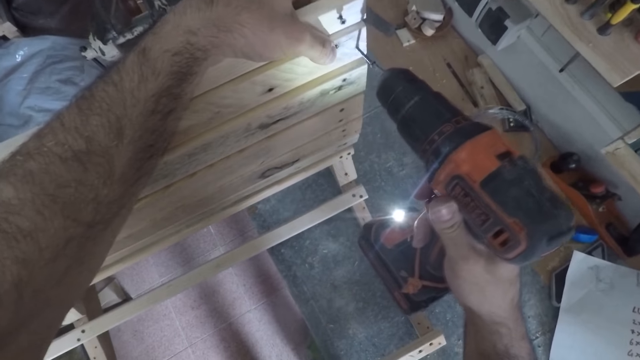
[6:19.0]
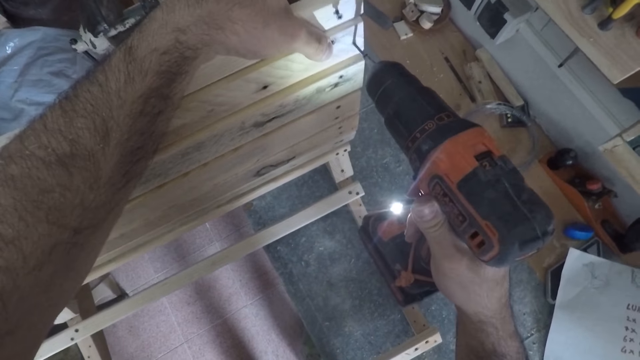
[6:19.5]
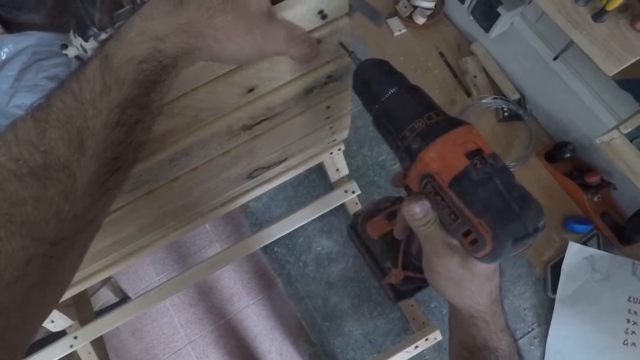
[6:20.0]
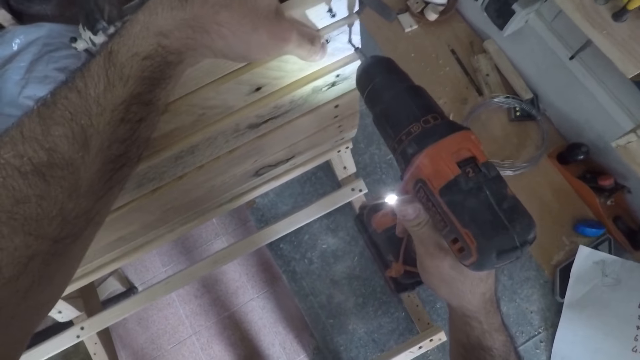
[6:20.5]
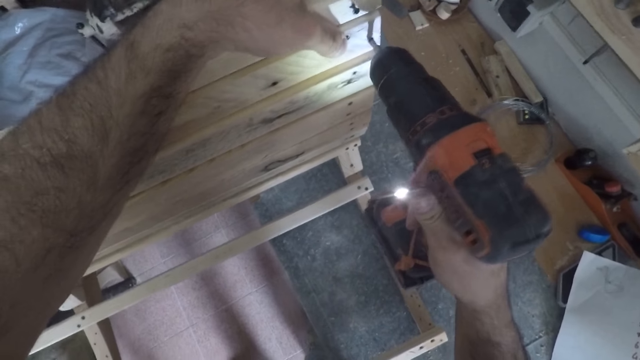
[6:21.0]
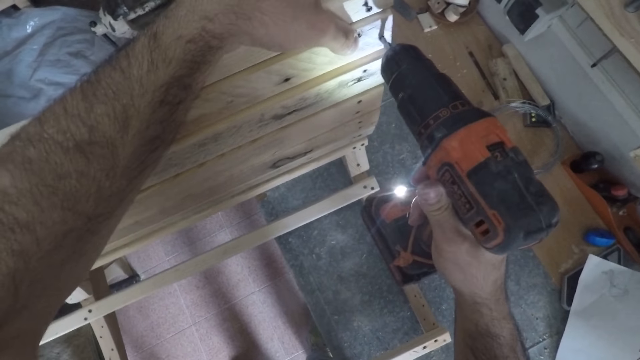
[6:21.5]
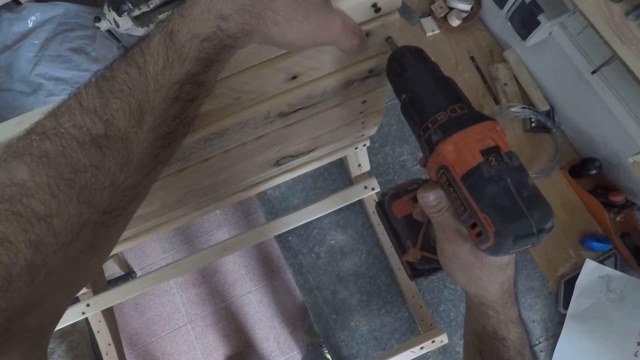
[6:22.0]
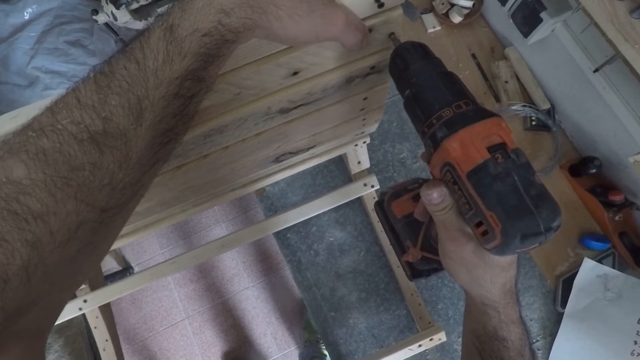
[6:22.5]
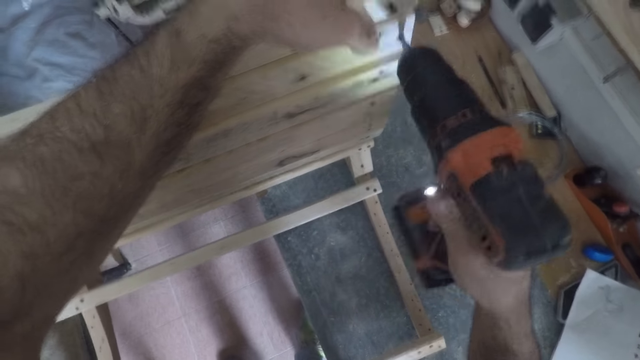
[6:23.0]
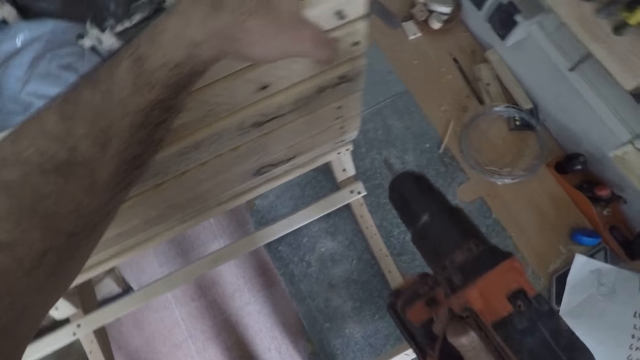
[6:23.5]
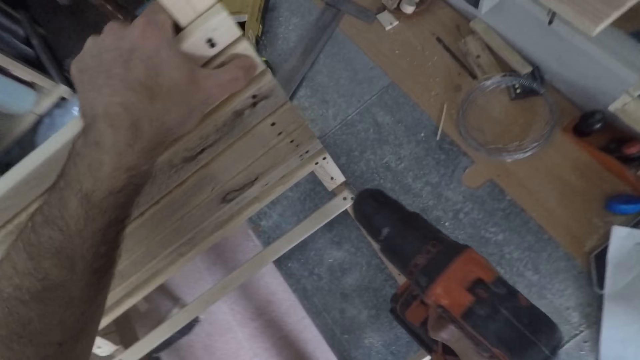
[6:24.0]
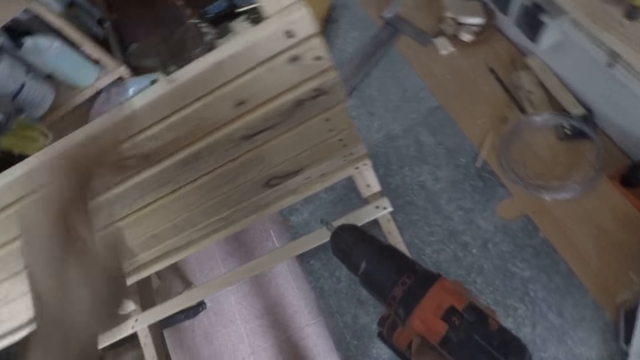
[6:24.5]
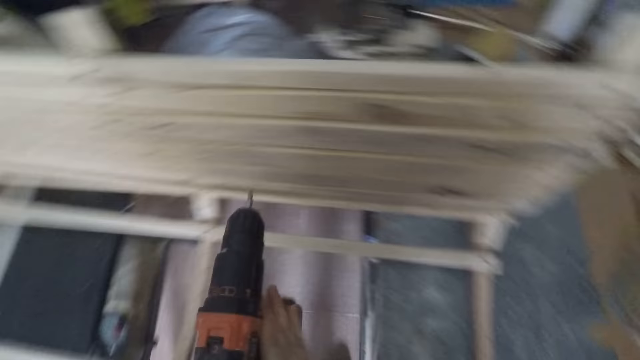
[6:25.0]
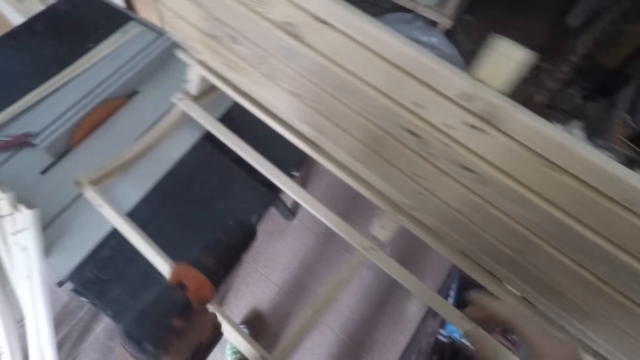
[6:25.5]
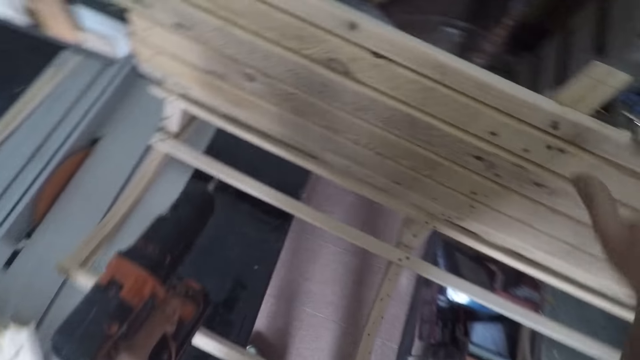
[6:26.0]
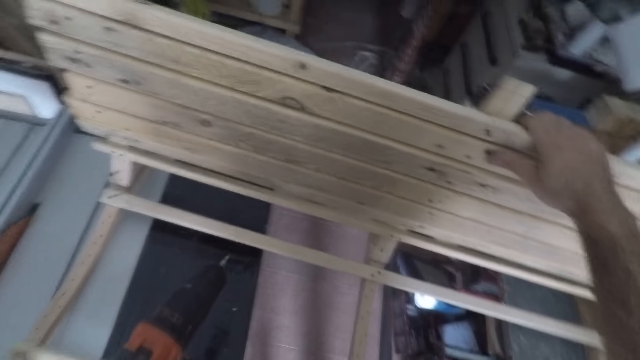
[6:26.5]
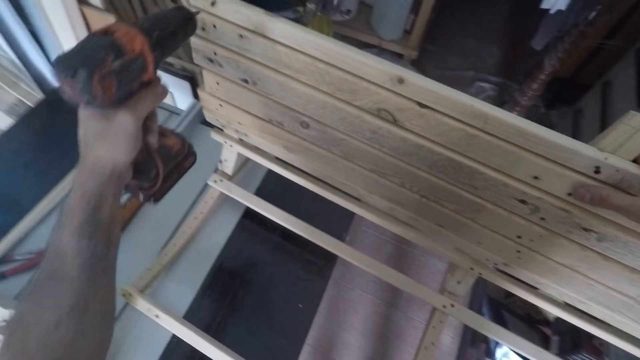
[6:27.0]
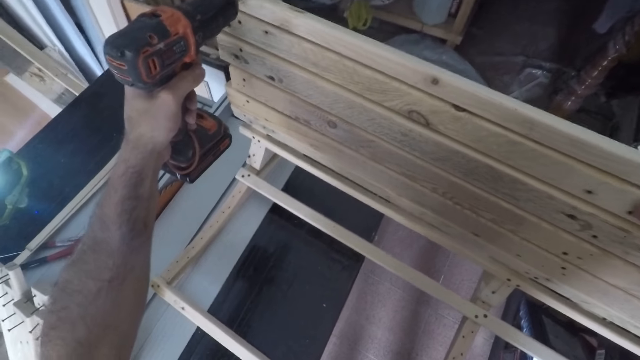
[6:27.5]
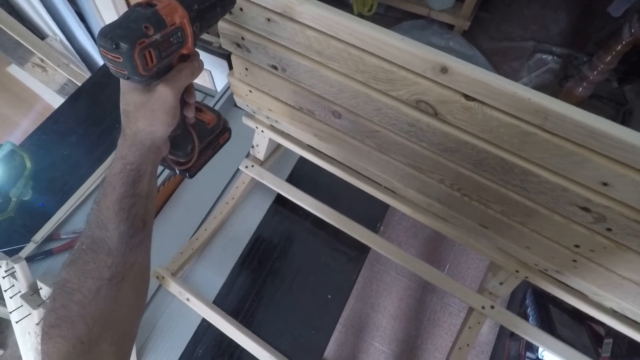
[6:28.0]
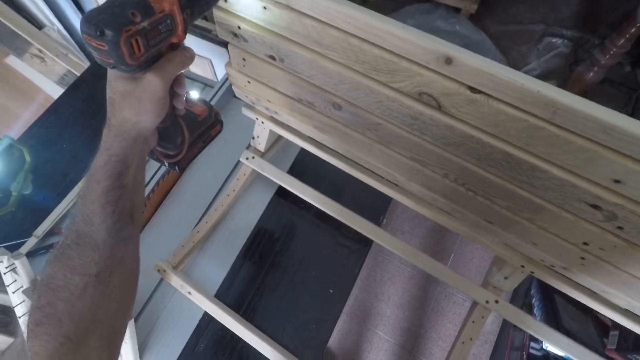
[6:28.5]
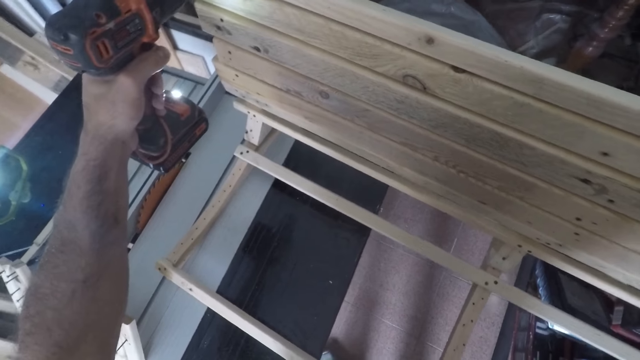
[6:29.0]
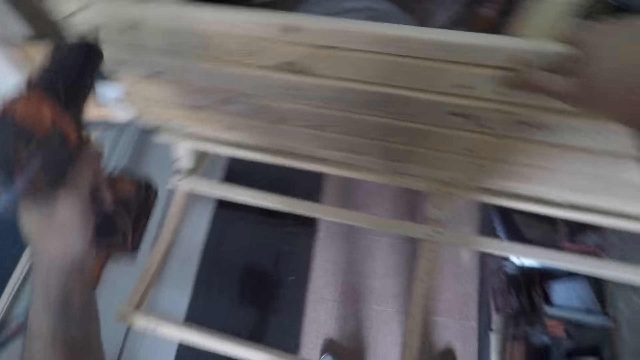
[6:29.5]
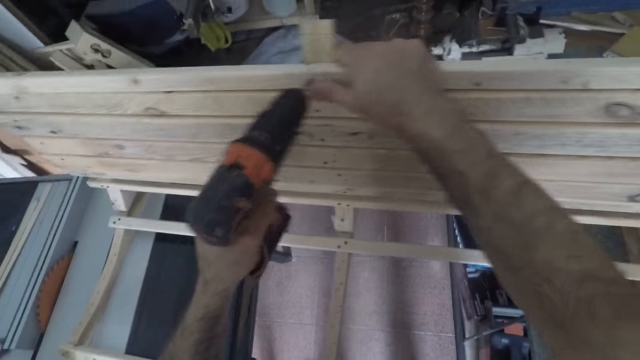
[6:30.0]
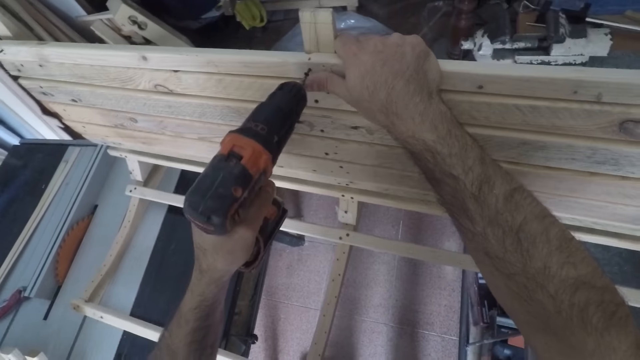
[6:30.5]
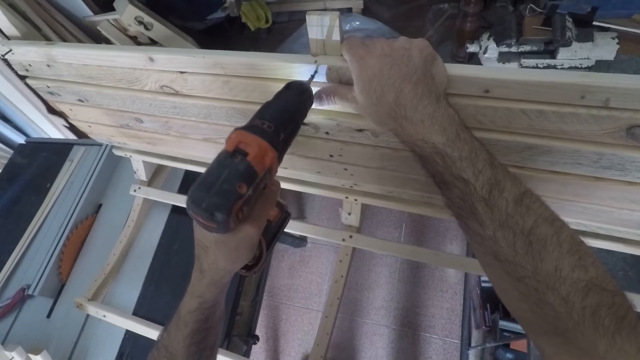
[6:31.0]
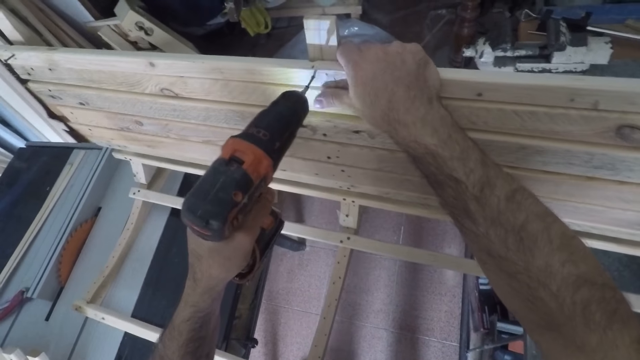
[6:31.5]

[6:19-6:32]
The camera wearer drills the nail into the wood. He removes the drill from the wood. He lets go of the wood. He places the drill on his other hand. He moves towards the table saw. He holds the wood. He detaches nails from a wooden unit in the framework. He places the drill on the wood. He moves the drill towards the middle of the wood.

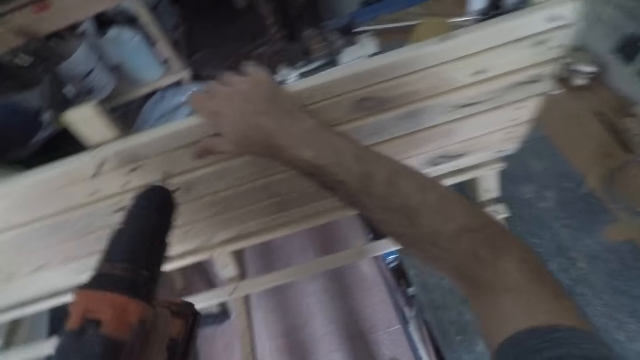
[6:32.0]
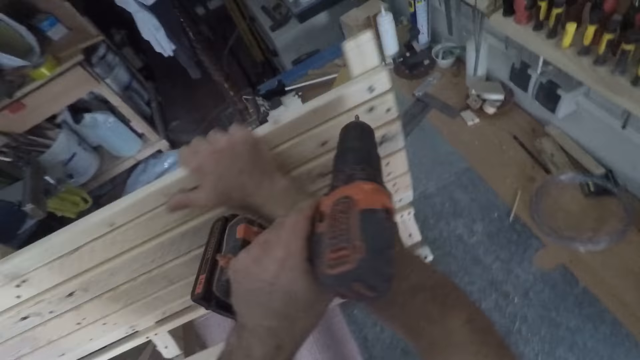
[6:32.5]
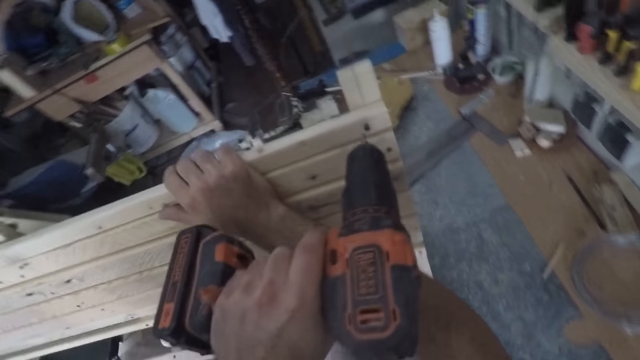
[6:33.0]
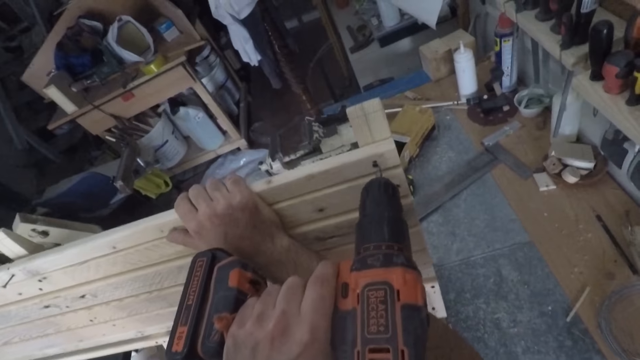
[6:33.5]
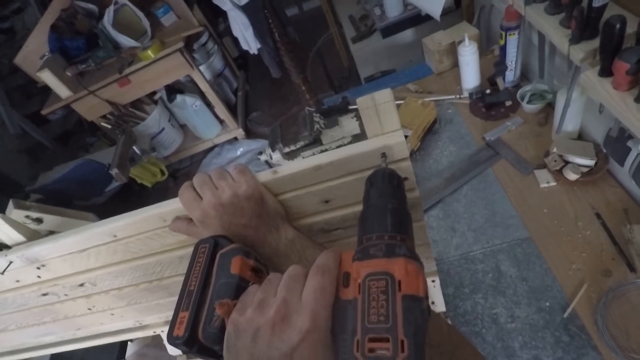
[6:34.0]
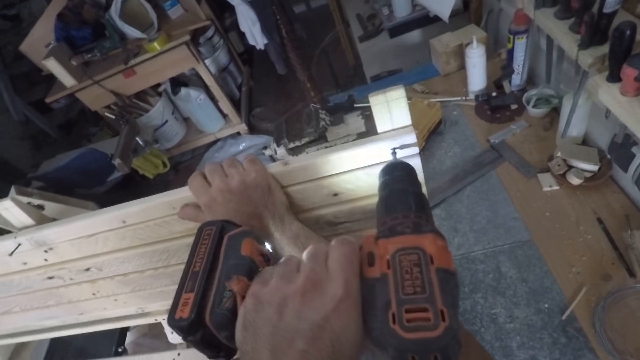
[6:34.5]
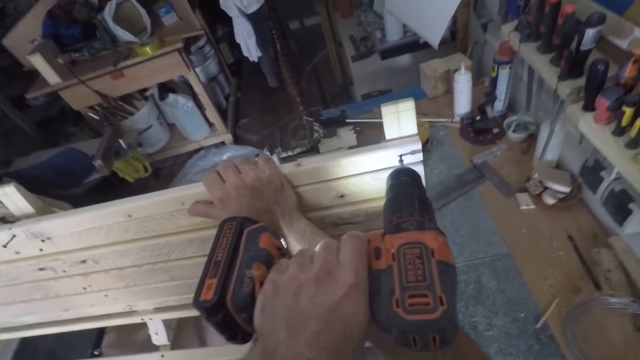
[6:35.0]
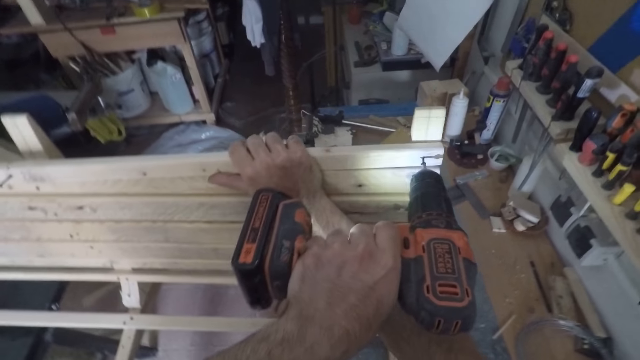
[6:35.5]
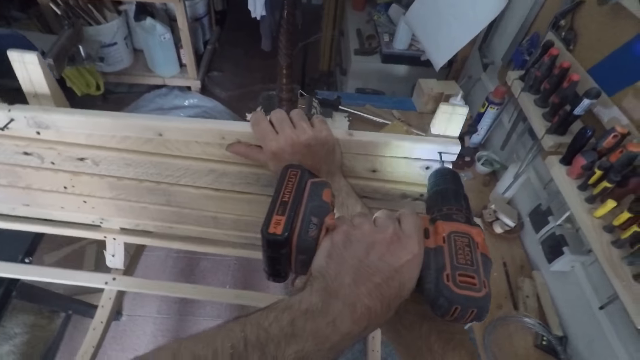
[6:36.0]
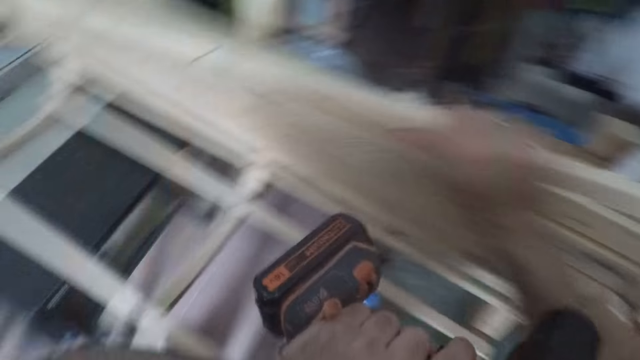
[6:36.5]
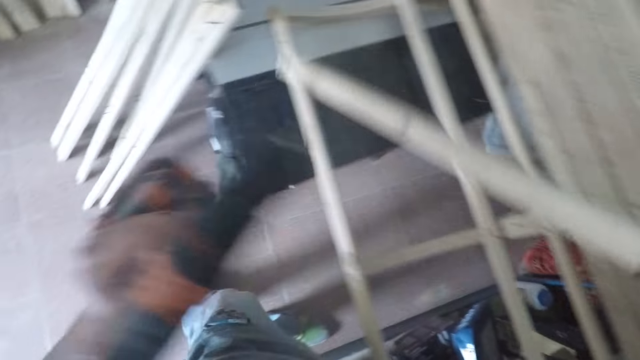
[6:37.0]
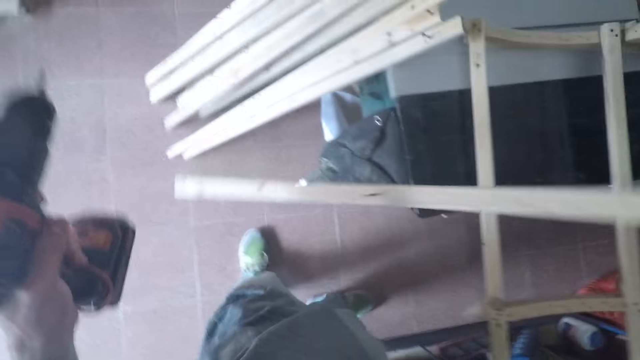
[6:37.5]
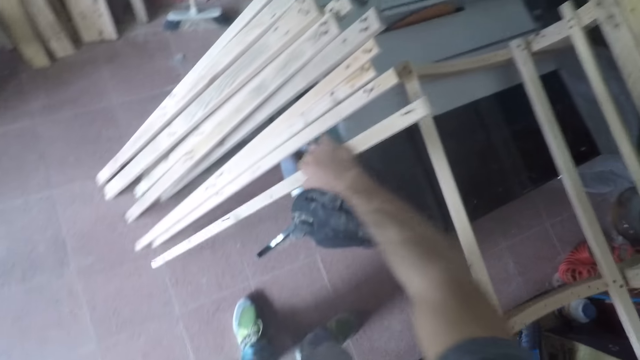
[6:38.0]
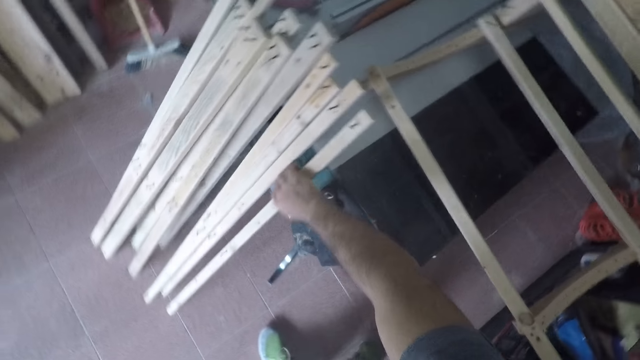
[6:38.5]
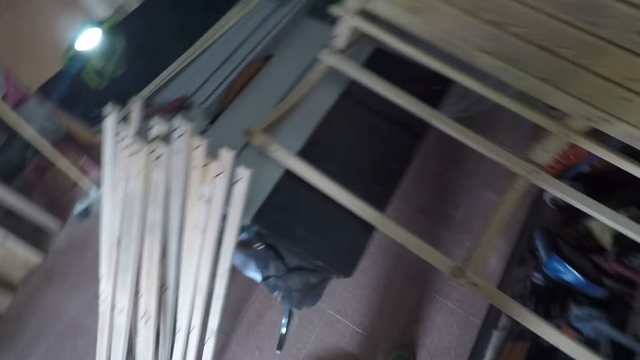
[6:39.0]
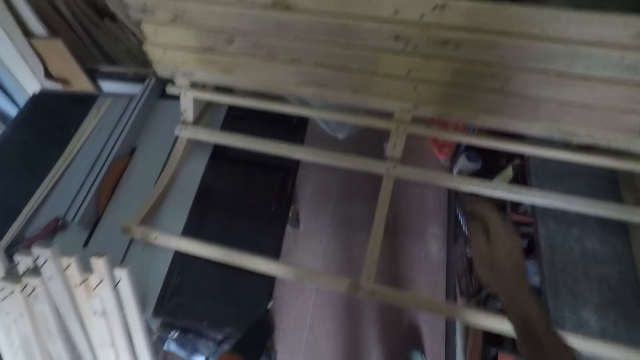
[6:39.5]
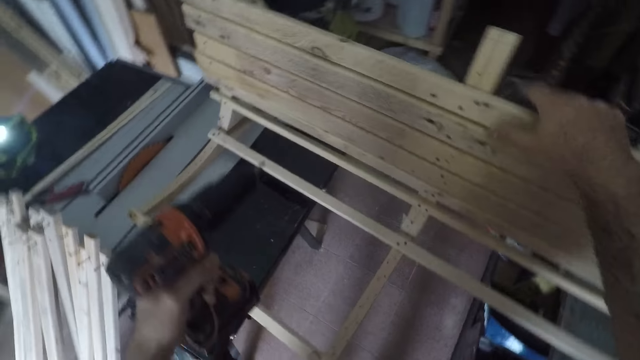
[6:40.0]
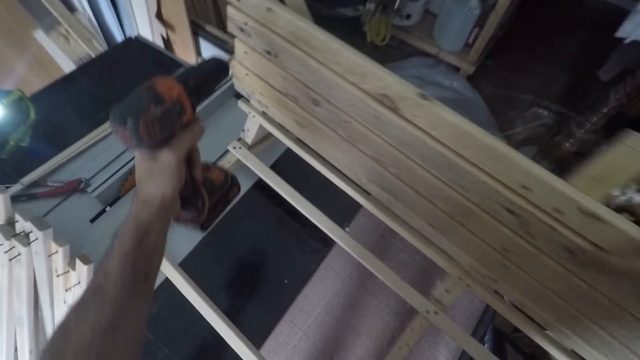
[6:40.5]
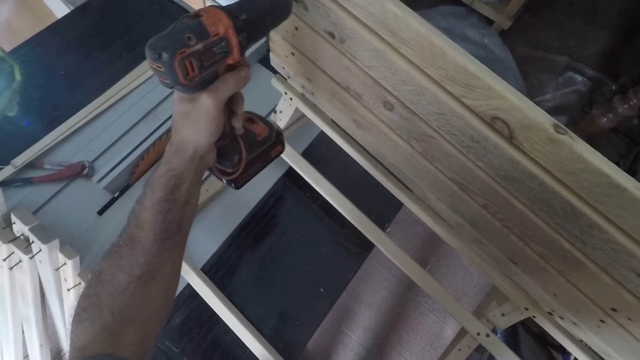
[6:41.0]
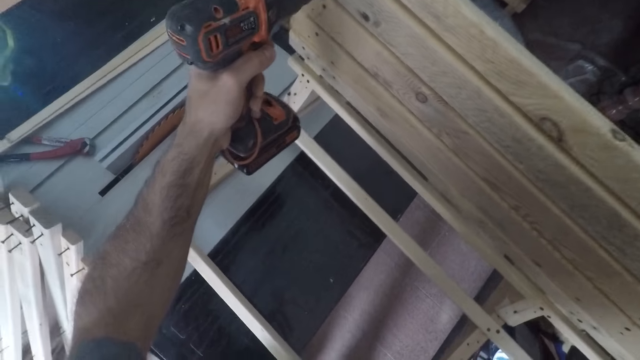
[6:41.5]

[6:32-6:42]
The camera wearer unscrews the nail. They move the drill towards the edge of the wood. They unscrew the nail from the wood. They remove the unit from the framework. They place the unit by the workbench on the floor. They hold the wood. They detach nails from a wooden unit in the framework.
